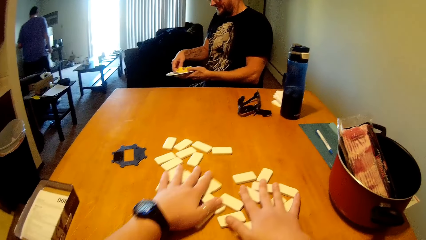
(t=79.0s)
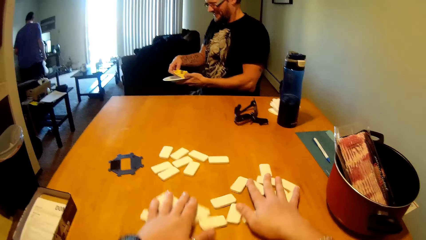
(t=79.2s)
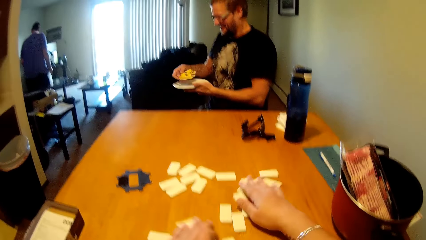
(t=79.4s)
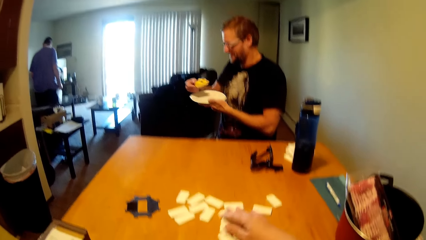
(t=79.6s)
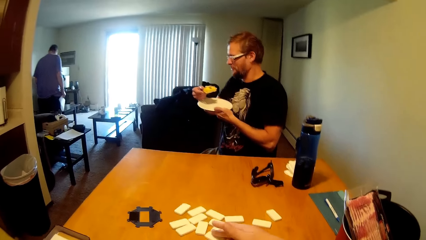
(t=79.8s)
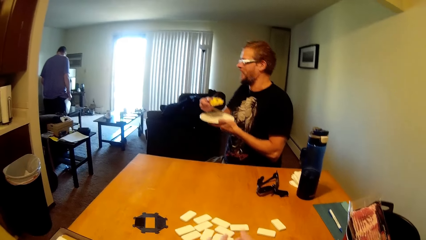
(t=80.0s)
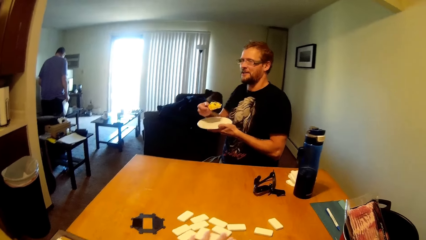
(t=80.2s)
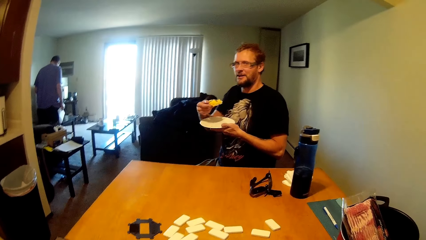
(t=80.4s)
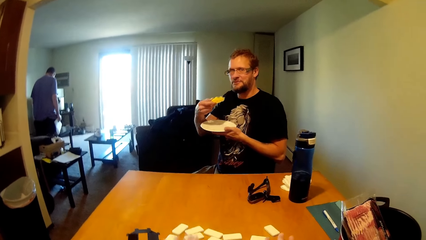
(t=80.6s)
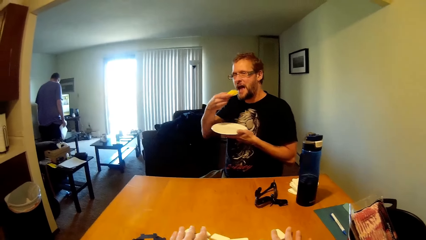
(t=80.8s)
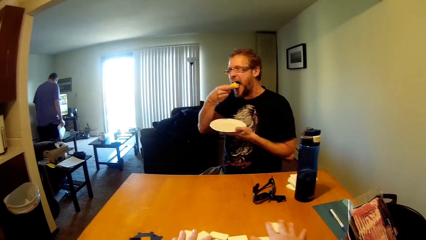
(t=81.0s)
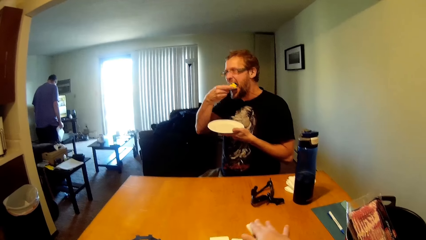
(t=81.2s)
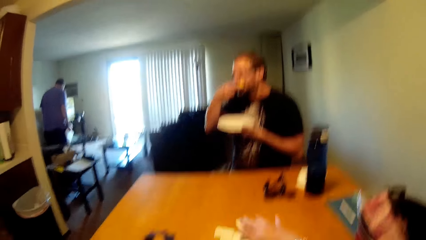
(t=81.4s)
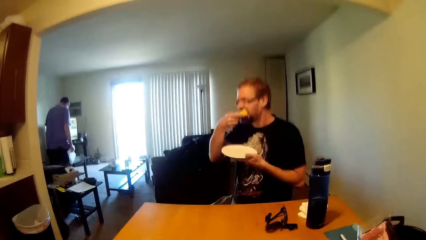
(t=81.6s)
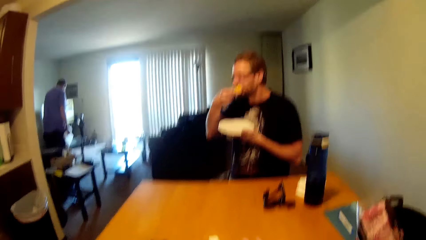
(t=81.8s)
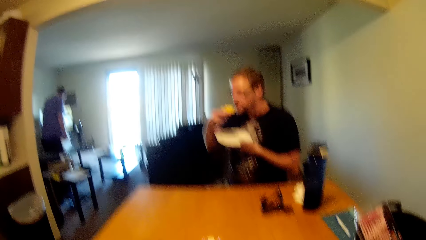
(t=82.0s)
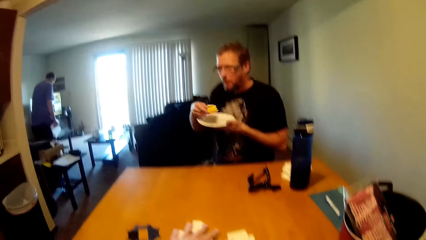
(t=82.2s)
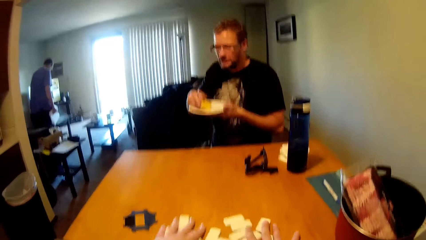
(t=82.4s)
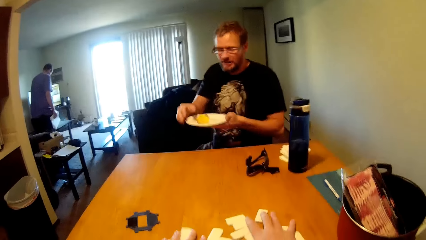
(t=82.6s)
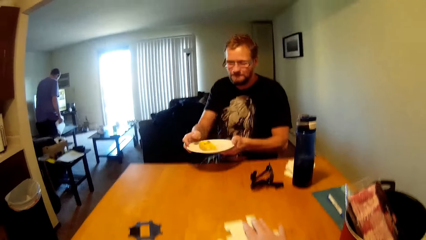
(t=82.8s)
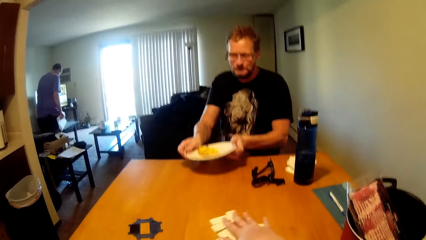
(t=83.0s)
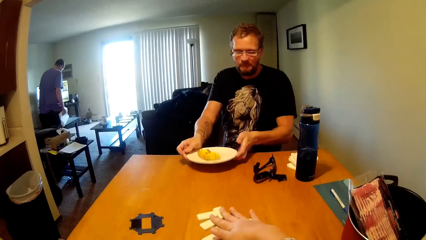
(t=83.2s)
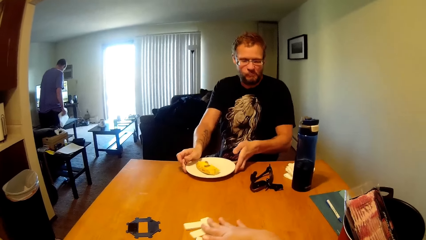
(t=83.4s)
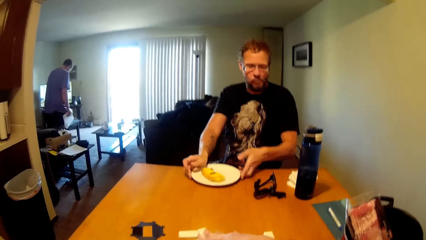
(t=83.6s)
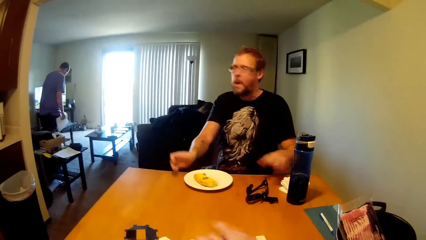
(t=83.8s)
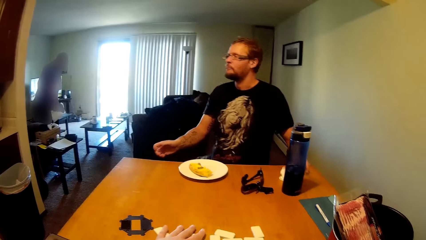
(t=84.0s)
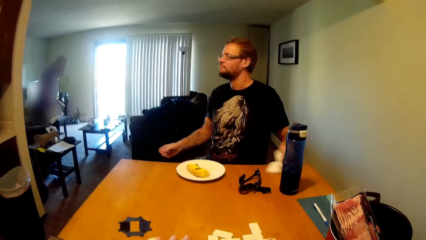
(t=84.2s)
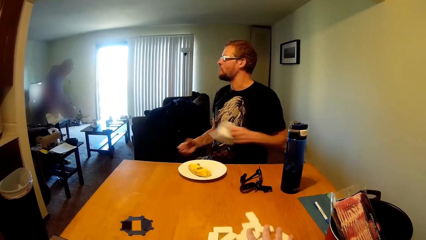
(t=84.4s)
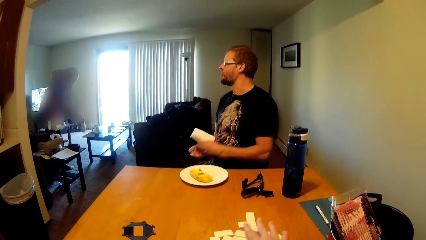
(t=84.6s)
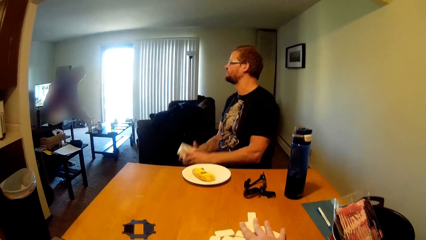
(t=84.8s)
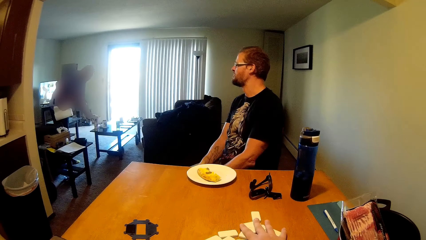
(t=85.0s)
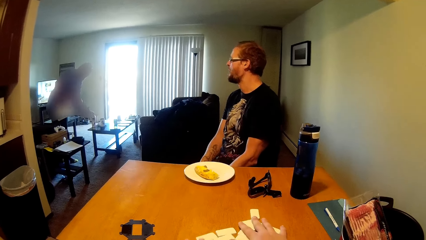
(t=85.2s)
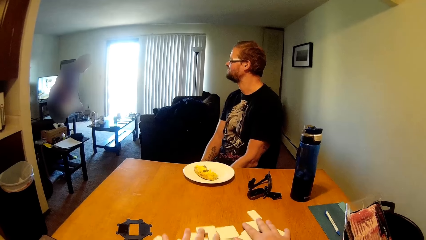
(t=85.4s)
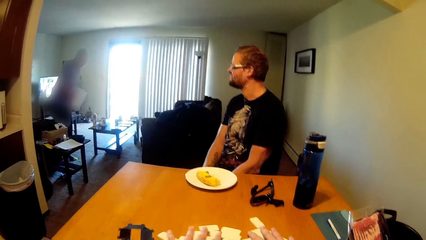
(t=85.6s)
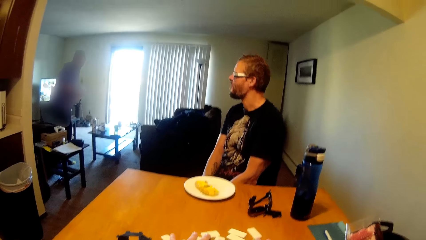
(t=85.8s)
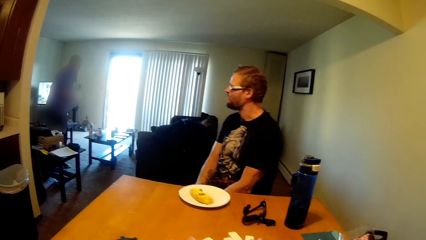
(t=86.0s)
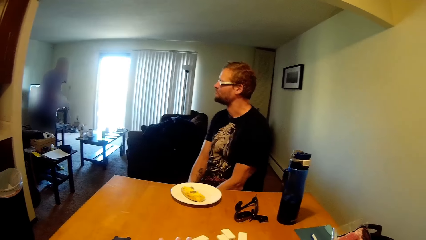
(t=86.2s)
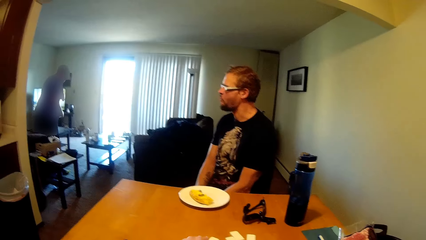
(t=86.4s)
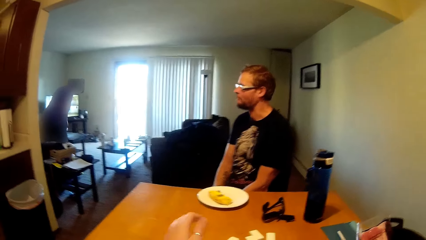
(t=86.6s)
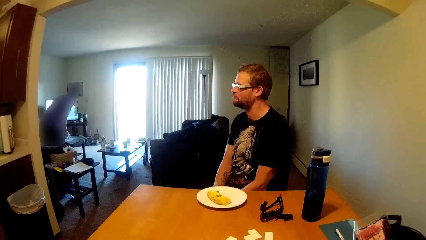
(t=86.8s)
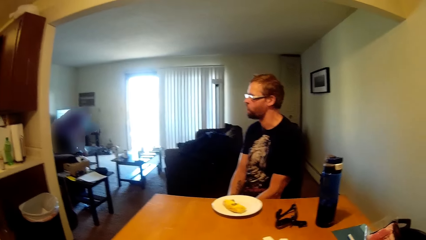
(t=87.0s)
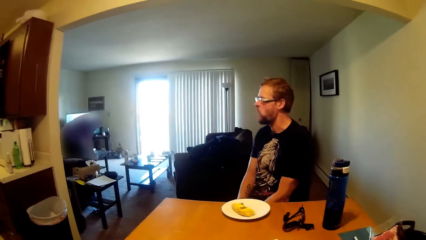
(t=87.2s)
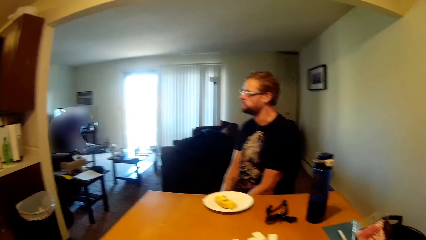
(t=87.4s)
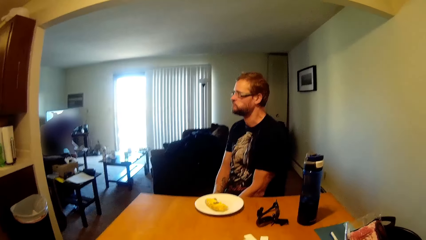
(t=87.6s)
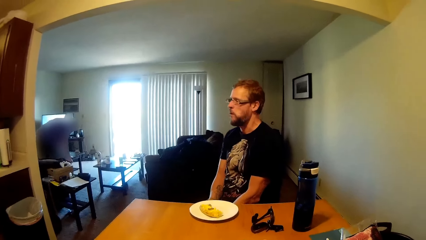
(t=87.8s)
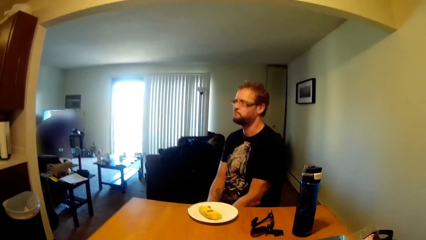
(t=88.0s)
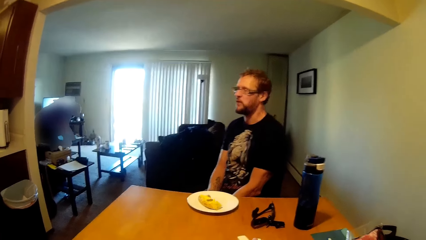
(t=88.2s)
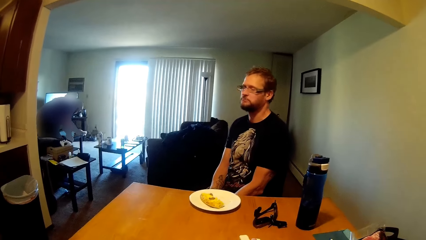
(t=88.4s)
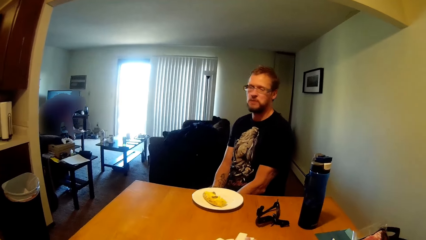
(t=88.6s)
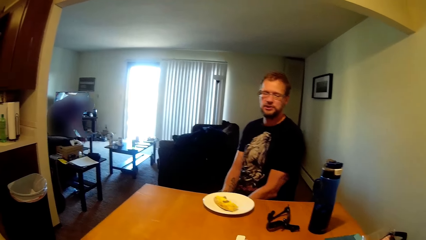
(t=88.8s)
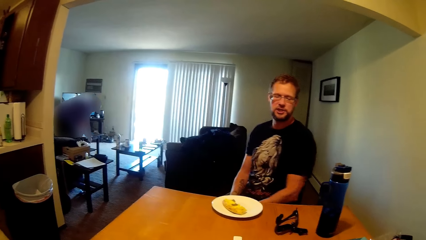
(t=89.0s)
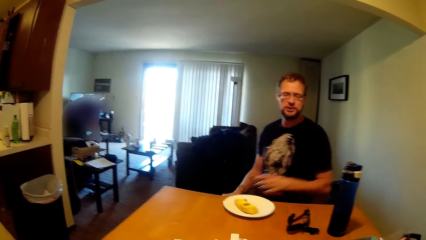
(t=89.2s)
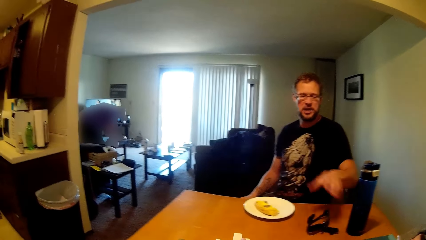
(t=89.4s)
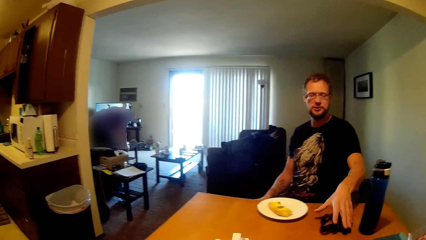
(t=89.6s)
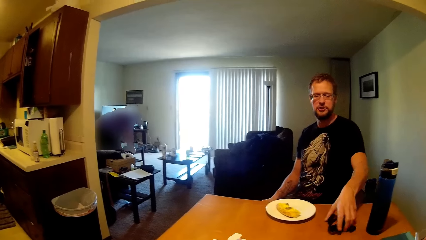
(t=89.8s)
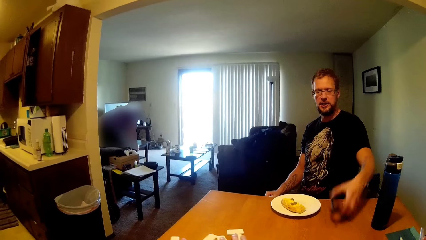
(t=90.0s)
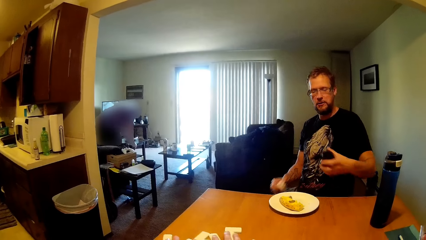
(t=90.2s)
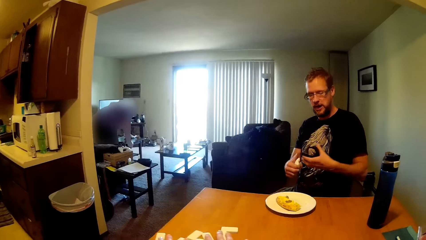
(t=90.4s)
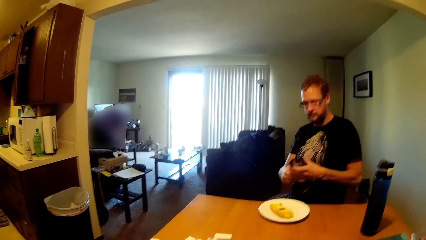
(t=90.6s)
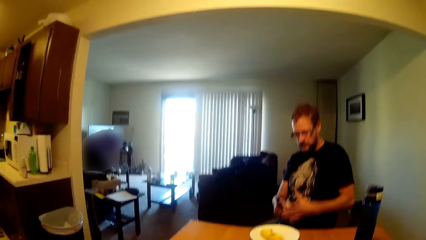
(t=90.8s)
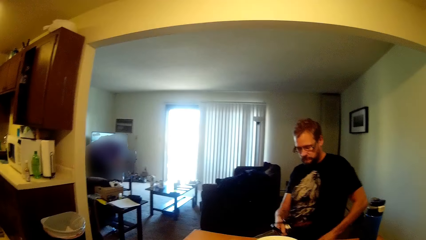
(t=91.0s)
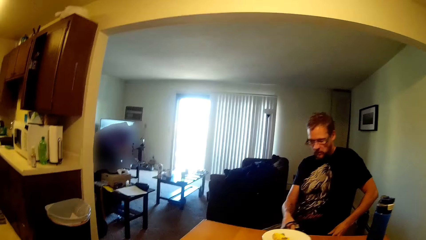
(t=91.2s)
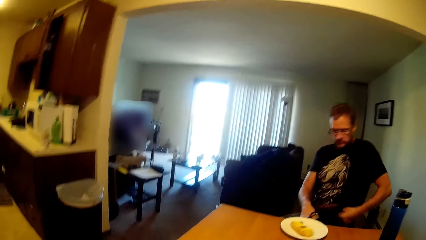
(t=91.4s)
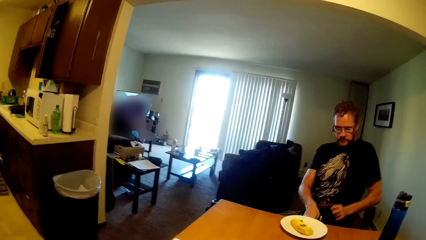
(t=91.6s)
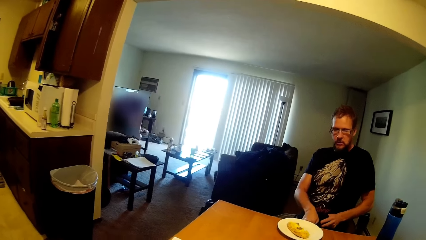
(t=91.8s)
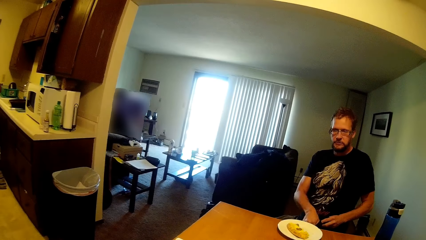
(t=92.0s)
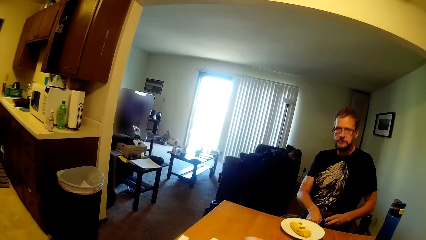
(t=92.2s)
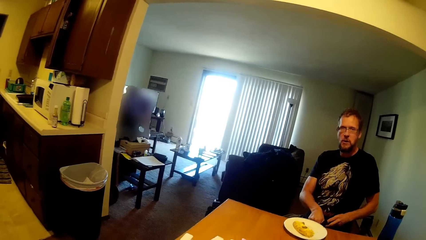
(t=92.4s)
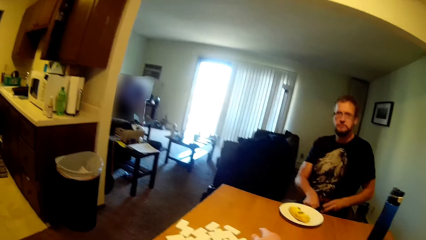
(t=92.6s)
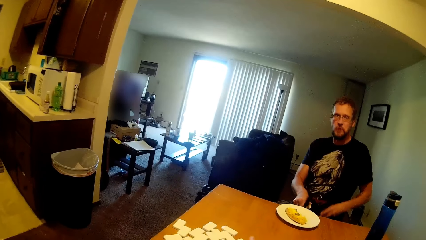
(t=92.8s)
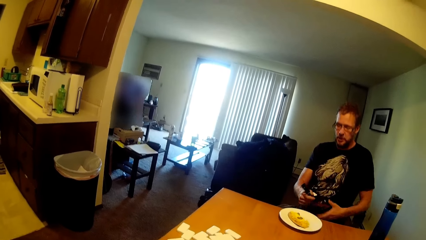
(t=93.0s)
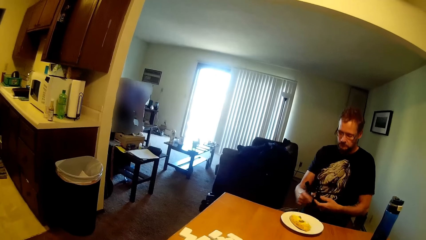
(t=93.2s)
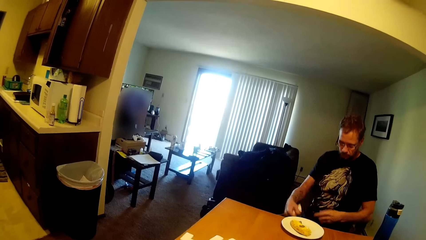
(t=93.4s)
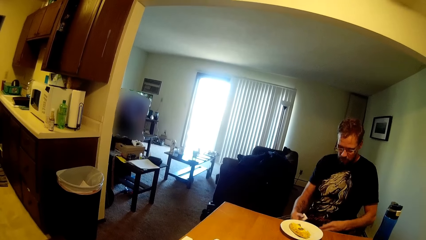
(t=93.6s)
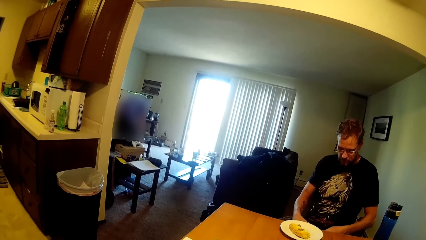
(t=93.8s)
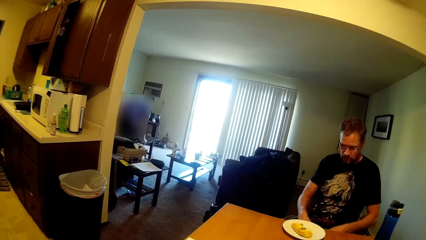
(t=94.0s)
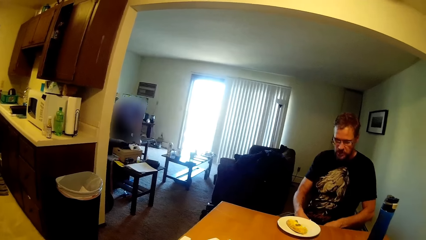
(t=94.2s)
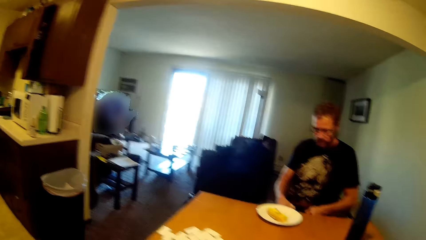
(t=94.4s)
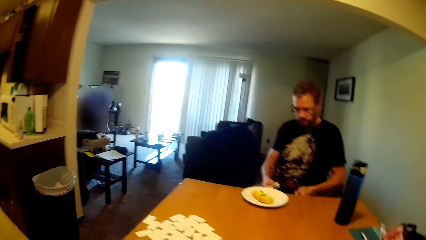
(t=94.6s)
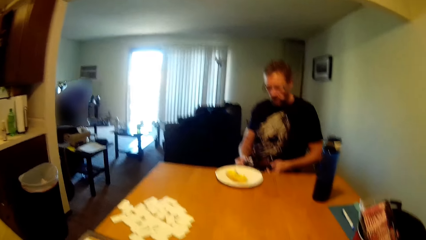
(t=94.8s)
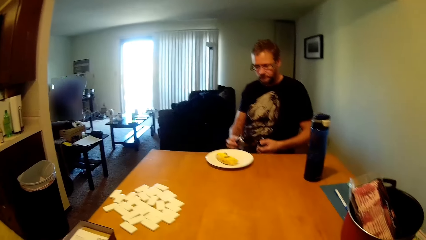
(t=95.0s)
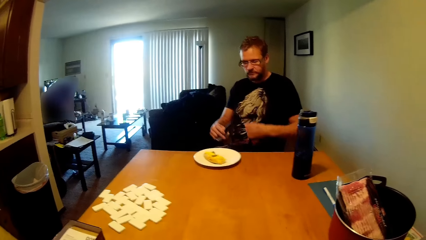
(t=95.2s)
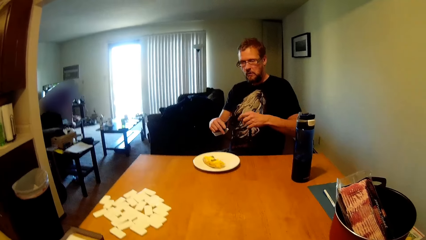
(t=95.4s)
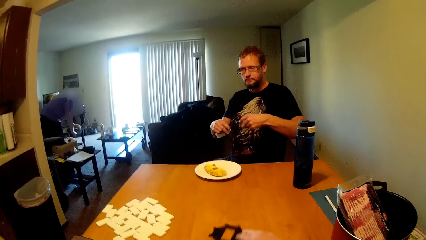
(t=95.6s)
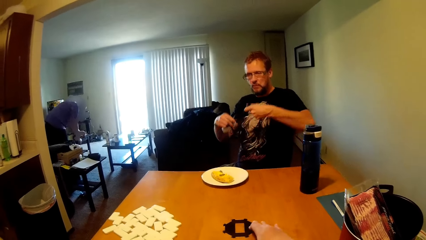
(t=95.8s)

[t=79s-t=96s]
A person picks up something from the plate. The person eats the pizza. The person puts the plate on the table and picks up a napkin. Another person cleans the surface. The first person picks up glasses from the table.
